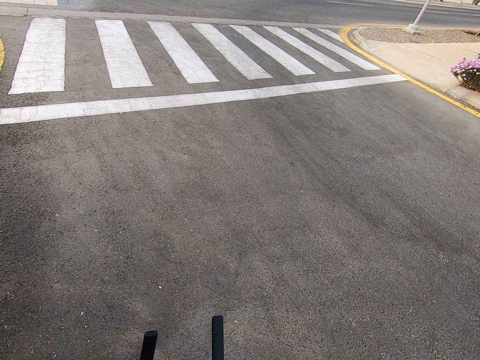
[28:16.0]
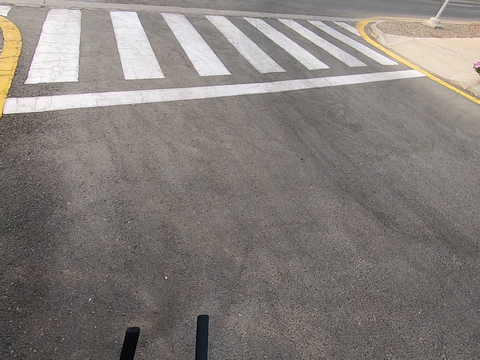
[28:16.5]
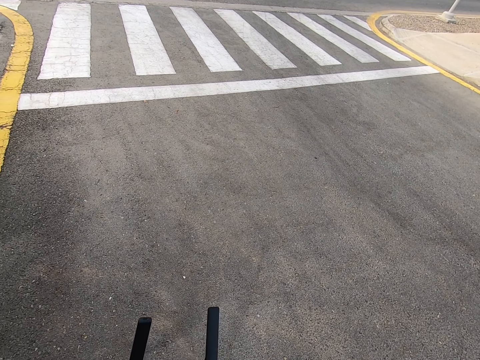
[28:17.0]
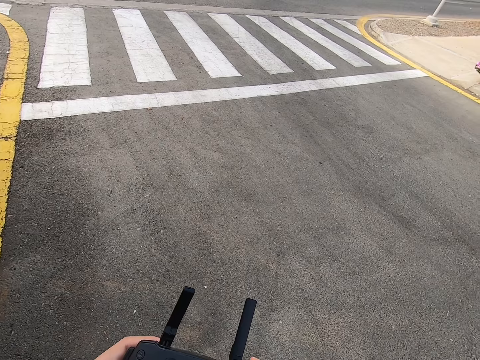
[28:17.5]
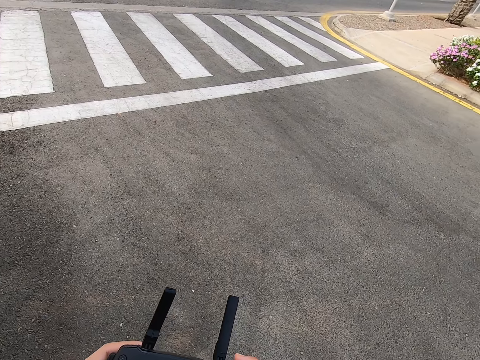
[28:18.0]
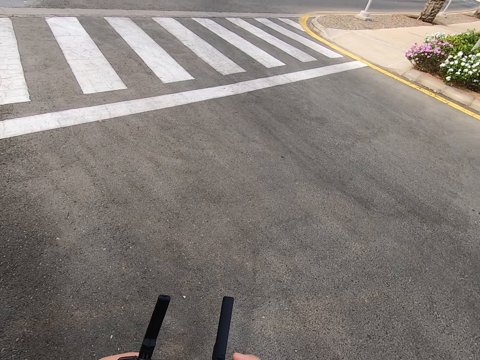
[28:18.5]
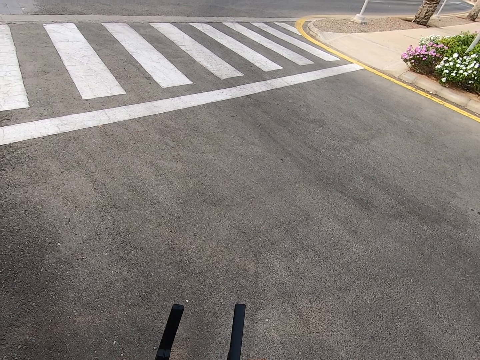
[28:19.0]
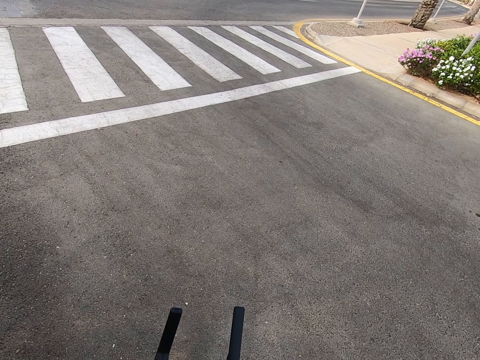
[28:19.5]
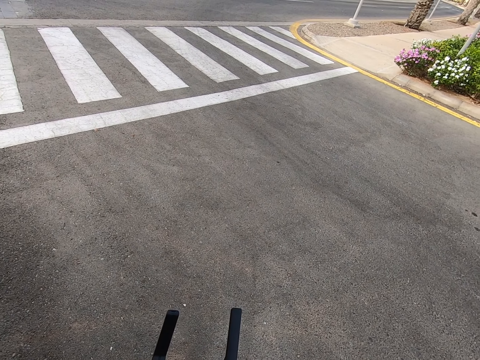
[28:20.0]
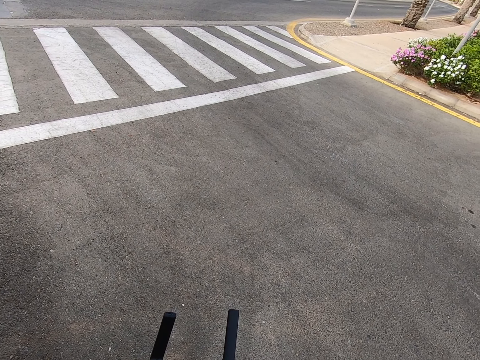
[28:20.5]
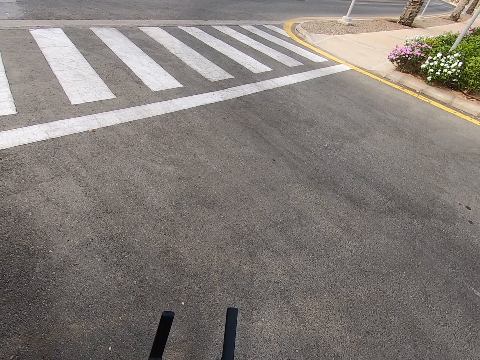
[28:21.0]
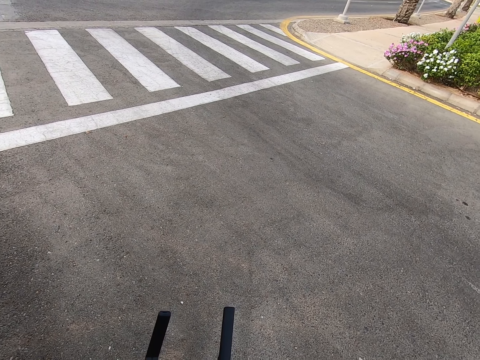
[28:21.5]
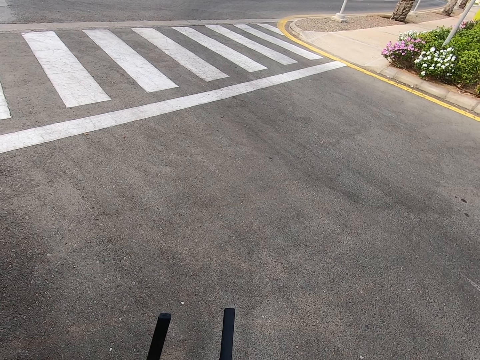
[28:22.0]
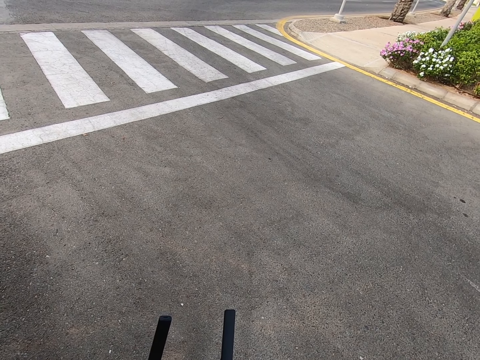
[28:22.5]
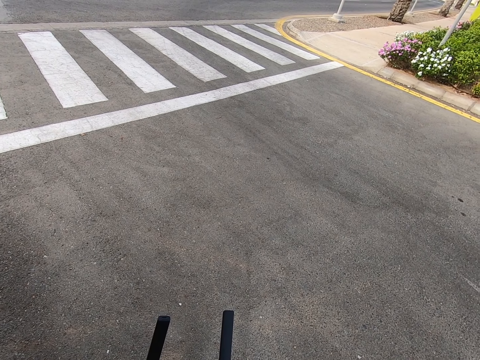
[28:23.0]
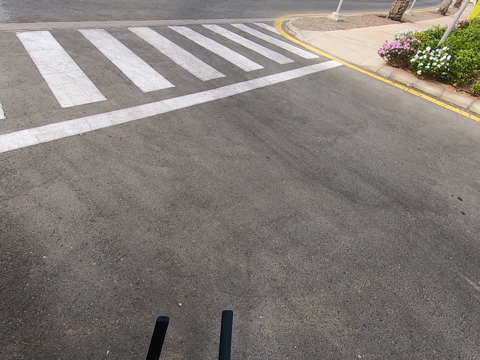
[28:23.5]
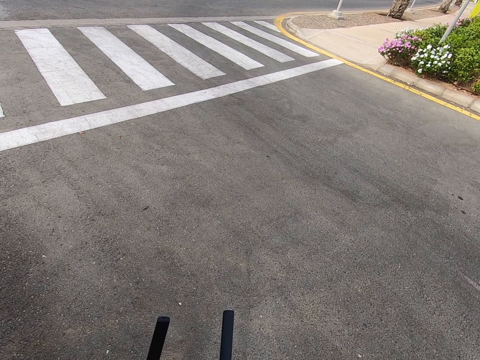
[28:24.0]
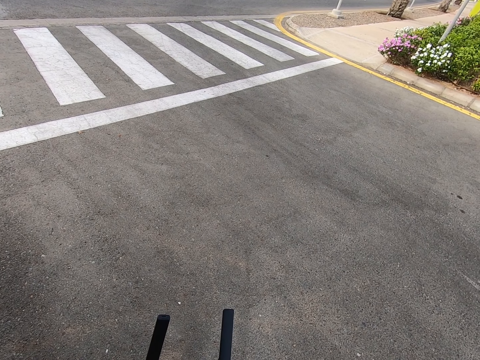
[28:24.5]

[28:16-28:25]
The camera wearer holds the remote control. They look at the road.

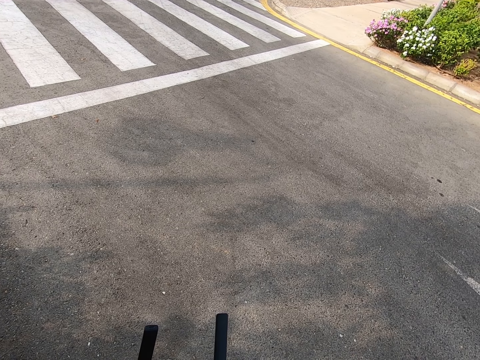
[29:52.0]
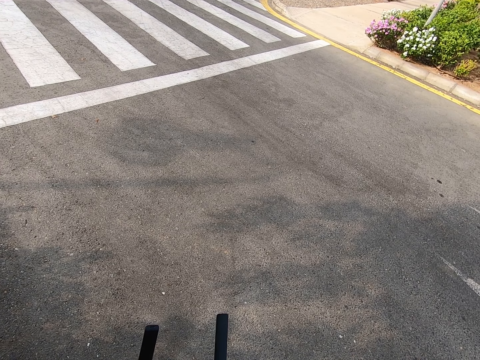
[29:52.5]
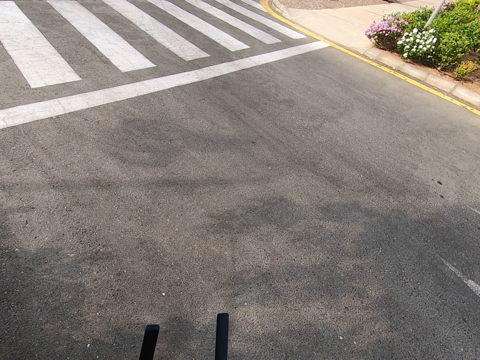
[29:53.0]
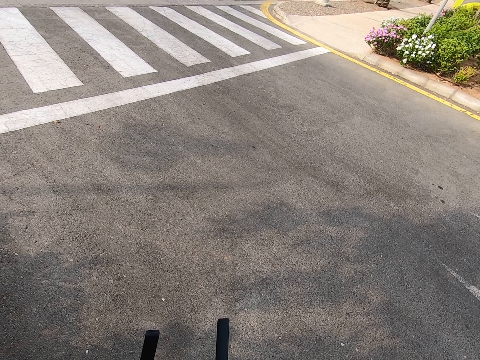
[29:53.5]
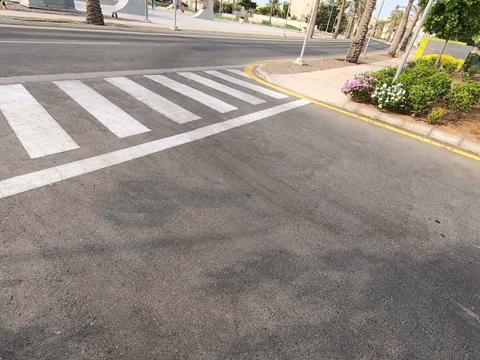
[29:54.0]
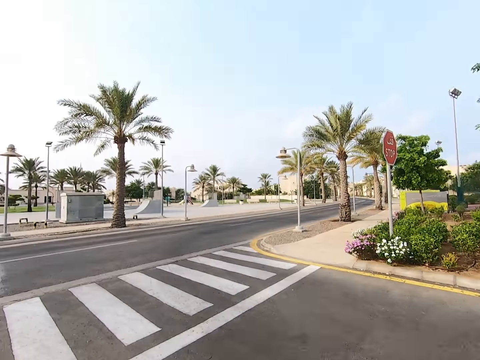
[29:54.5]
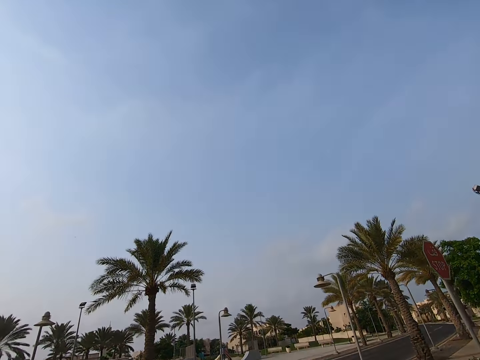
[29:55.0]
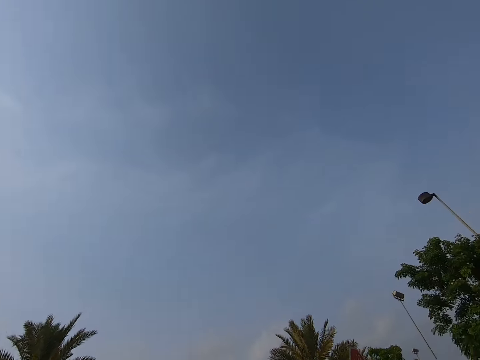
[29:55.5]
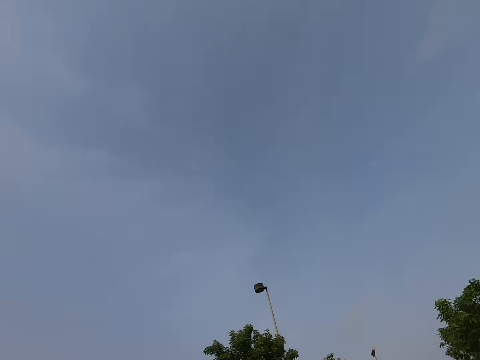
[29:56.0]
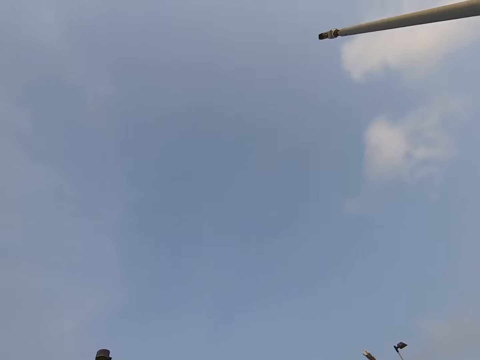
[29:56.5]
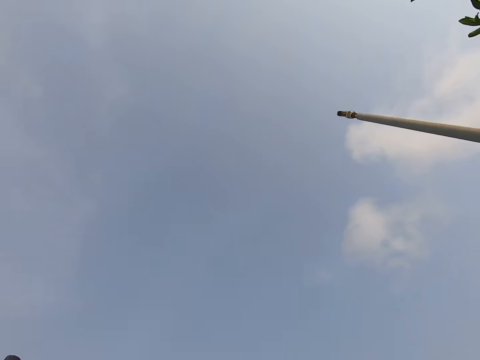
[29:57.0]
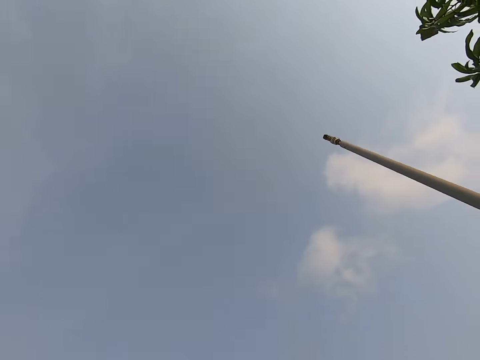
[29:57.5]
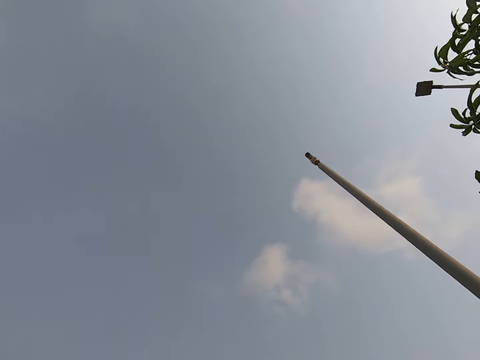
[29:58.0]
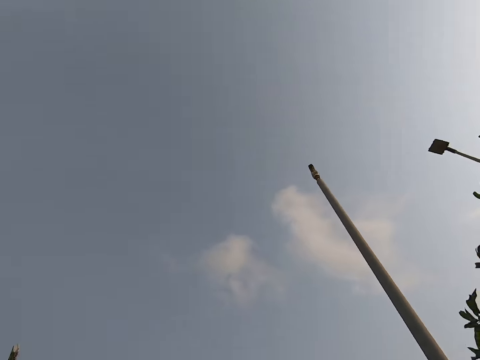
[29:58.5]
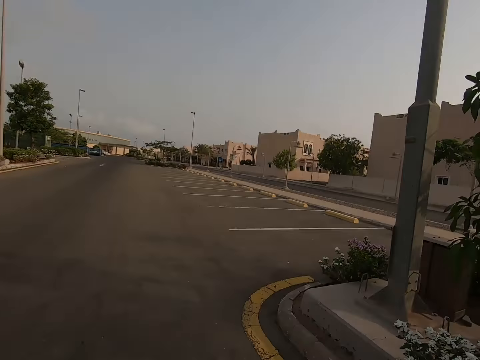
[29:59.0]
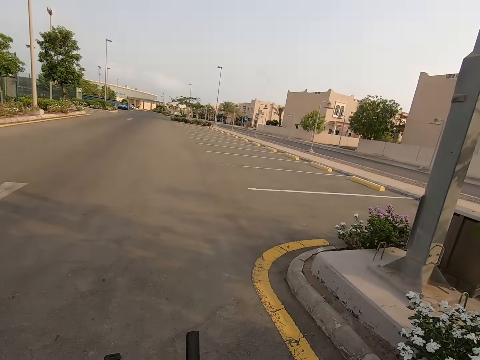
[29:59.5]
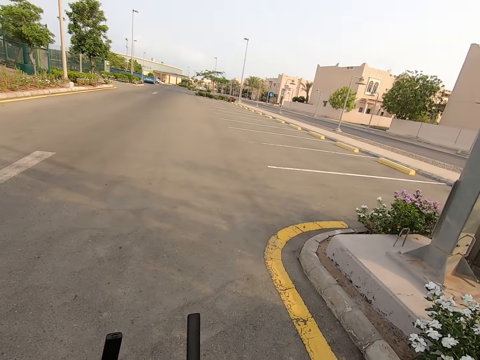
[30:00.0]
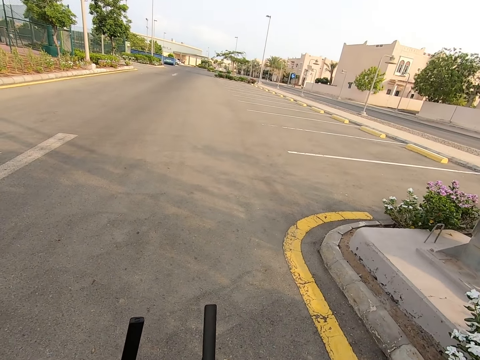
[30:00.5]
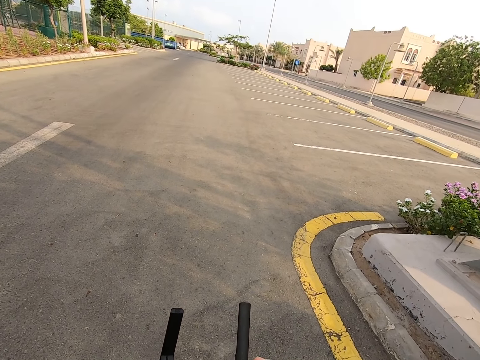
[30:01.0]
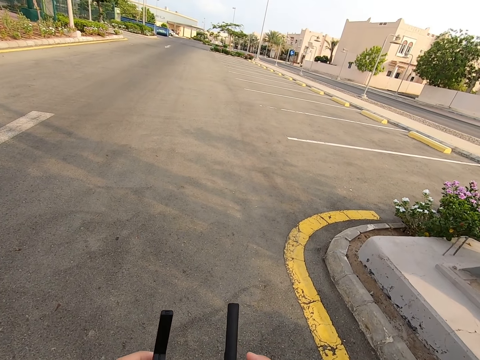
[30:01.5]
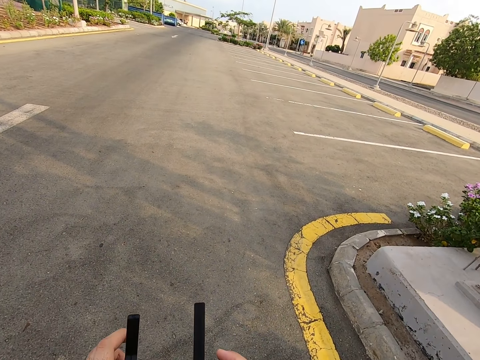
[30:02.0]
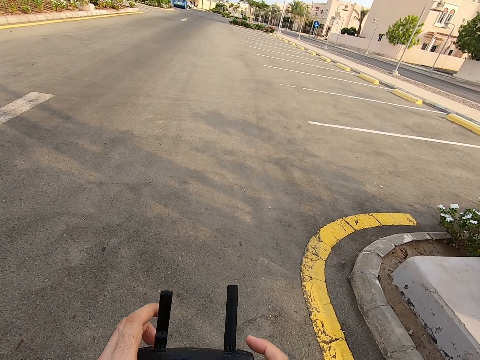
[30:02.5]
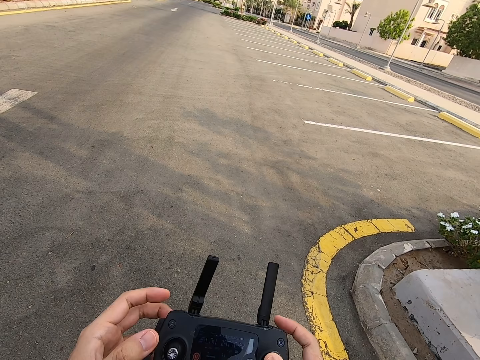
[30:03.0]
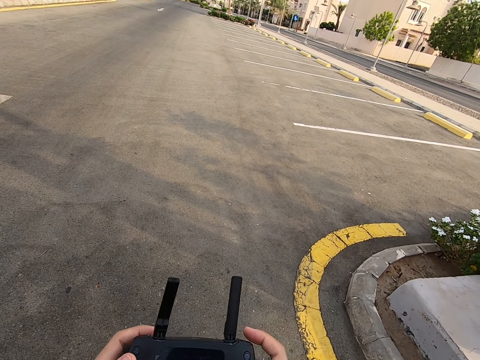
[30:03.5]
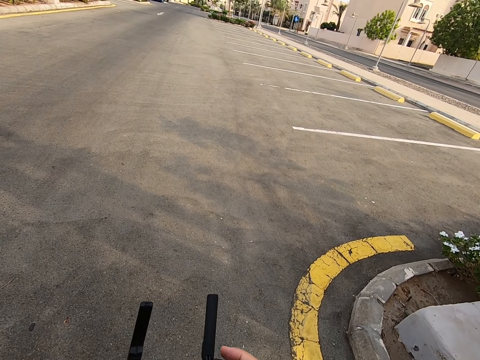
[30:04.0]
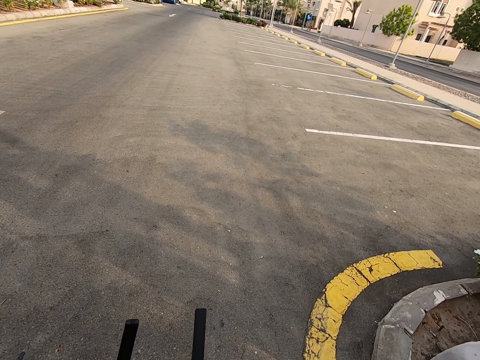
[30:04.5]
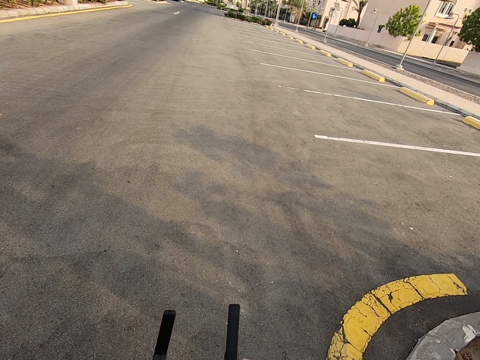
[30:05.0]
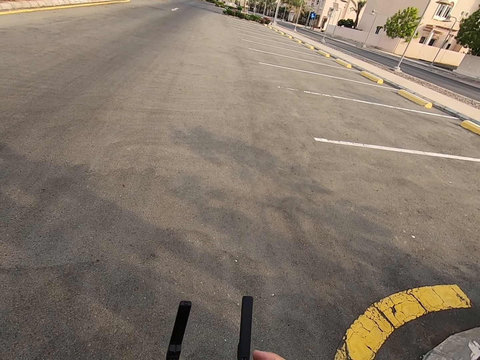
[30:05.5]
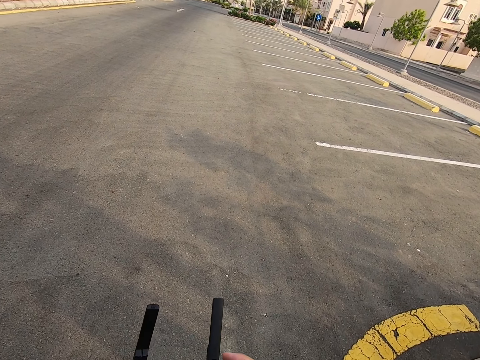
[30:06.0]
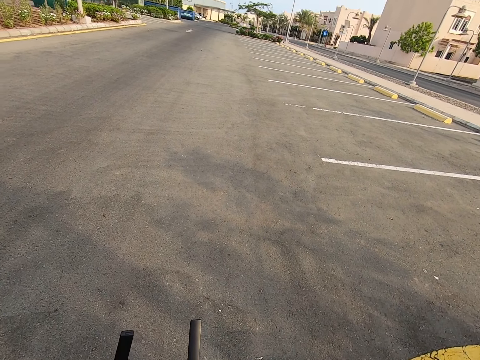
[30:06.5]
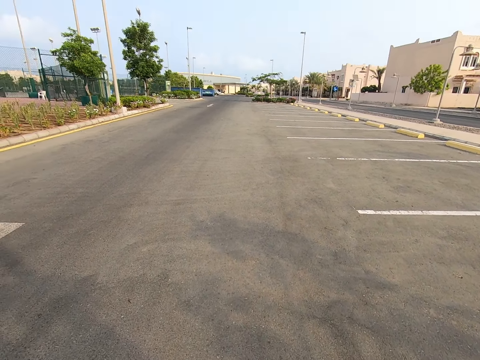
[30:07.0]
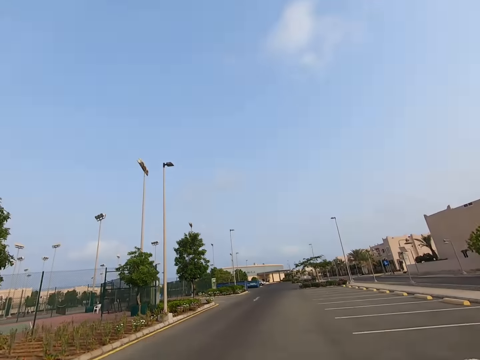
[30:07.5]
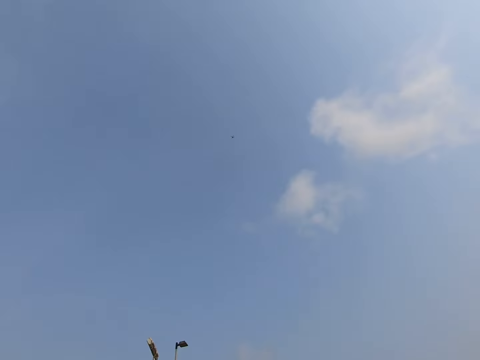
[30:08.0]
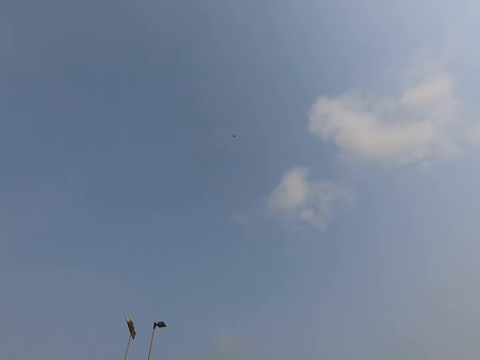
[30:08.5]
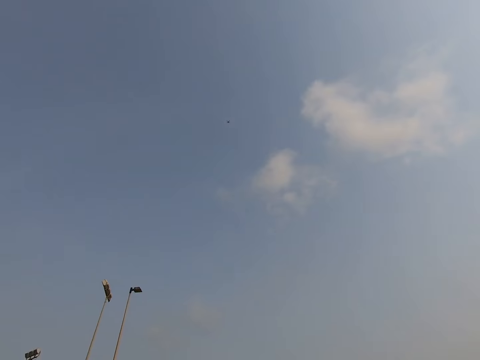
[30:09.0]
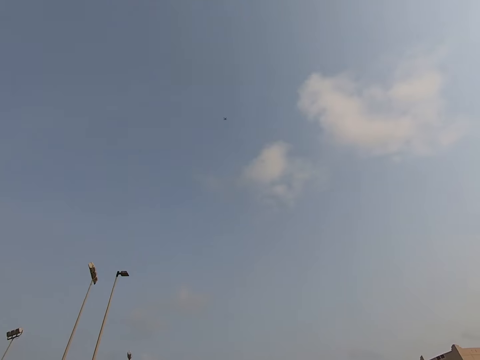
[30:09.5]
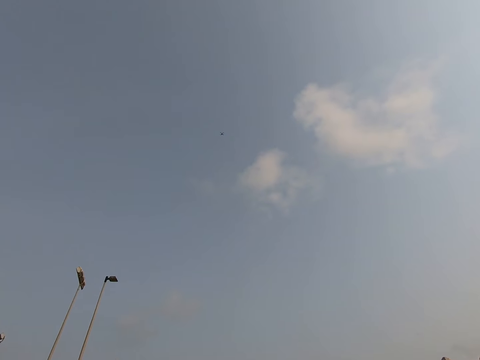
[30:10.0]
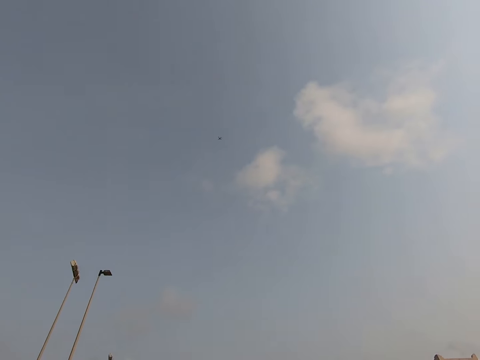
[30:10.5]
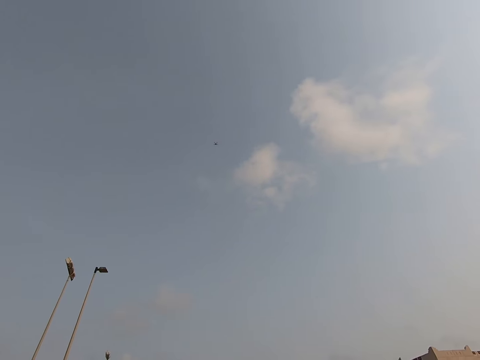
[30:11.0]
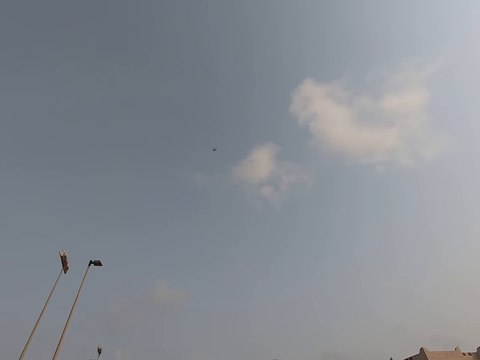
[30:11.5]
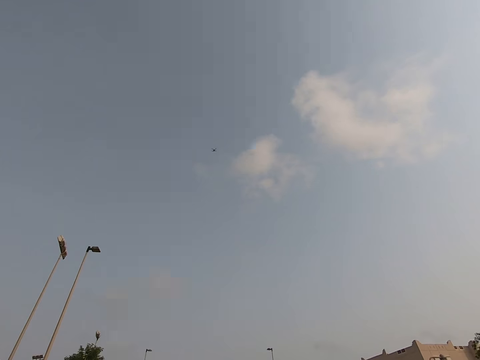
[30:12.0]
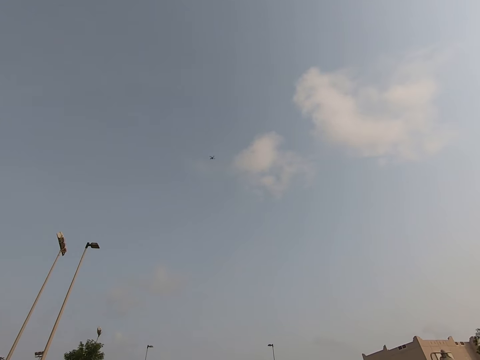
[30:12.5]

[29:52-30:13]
The camera wearer looks around. They look up in the sky. They press the drone controller. They look at the parking space. They walk on the road. They look at the drone.
